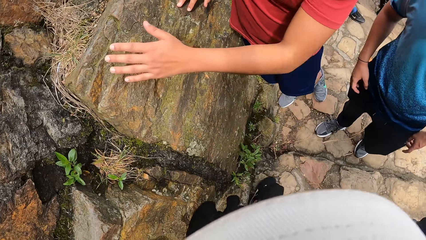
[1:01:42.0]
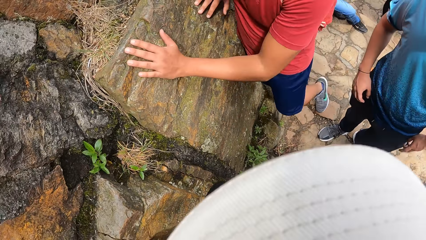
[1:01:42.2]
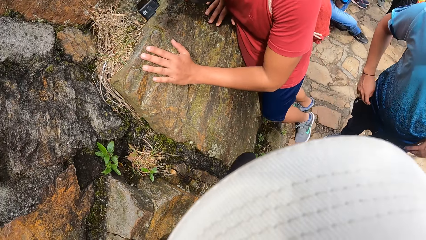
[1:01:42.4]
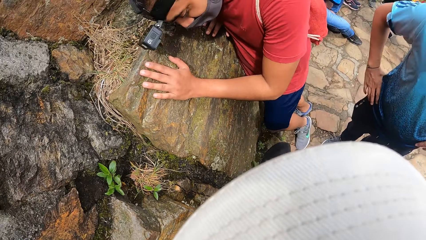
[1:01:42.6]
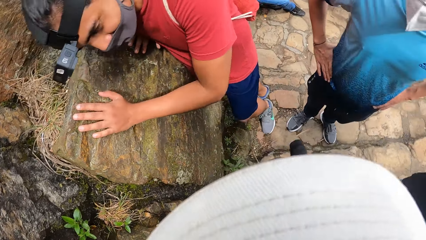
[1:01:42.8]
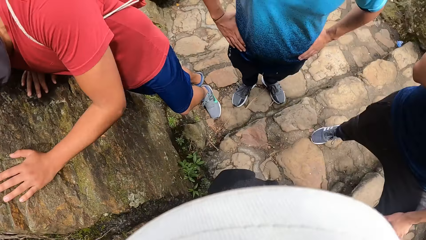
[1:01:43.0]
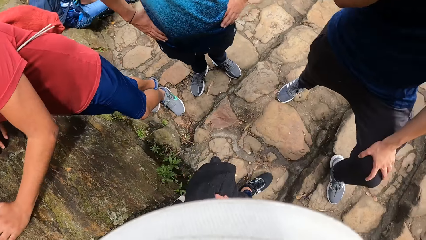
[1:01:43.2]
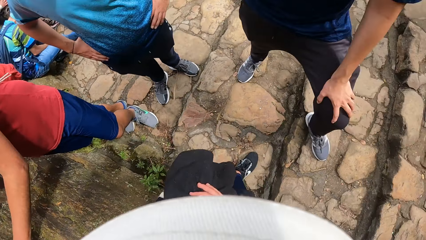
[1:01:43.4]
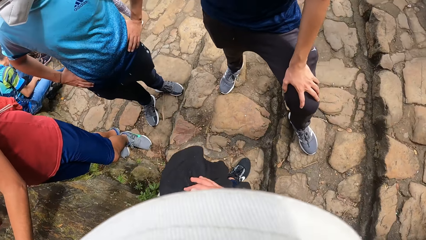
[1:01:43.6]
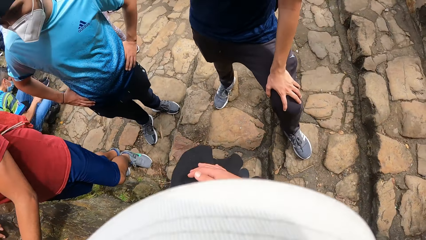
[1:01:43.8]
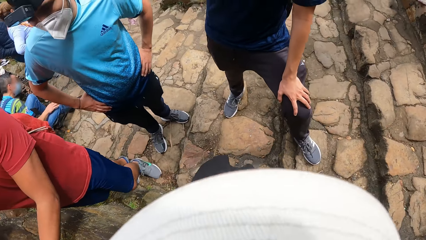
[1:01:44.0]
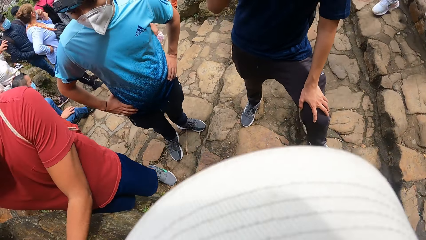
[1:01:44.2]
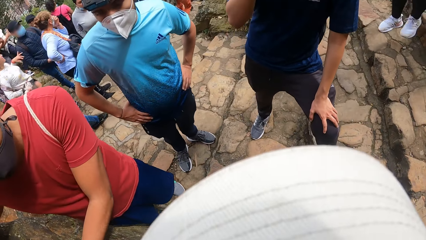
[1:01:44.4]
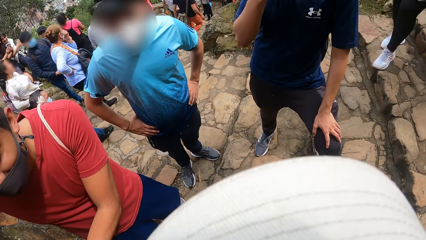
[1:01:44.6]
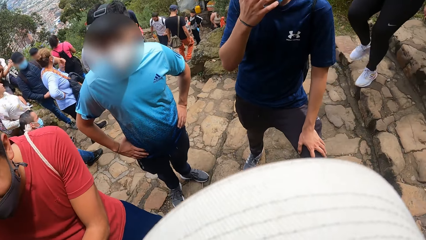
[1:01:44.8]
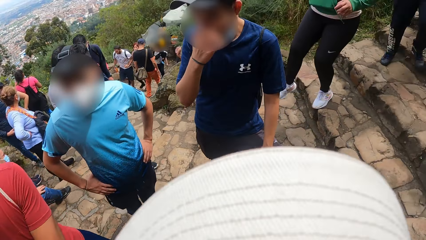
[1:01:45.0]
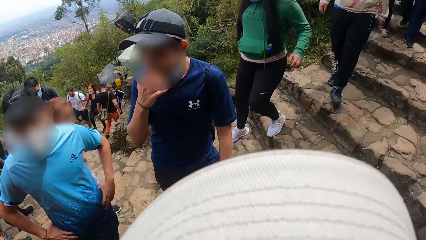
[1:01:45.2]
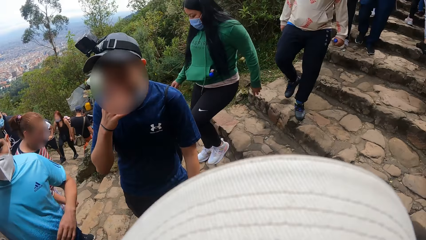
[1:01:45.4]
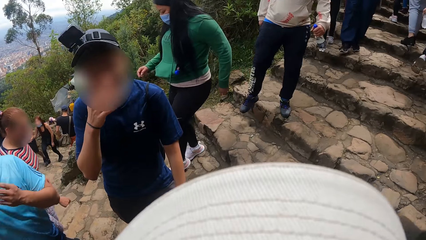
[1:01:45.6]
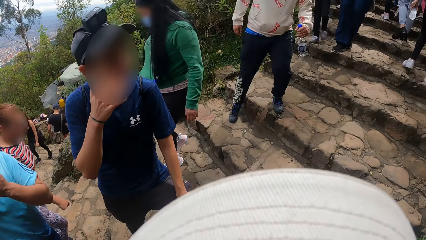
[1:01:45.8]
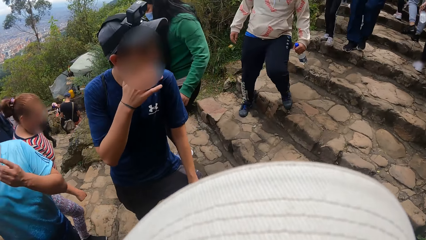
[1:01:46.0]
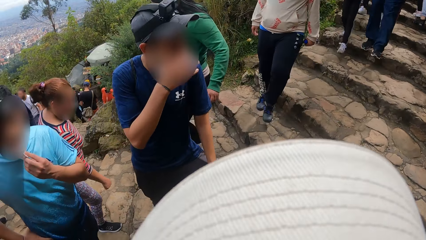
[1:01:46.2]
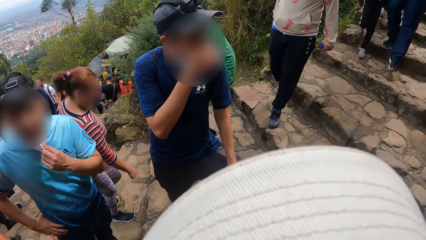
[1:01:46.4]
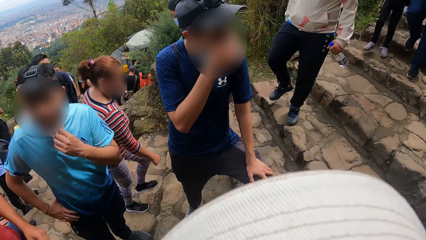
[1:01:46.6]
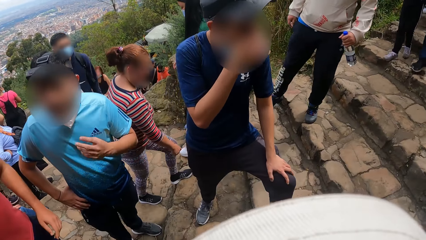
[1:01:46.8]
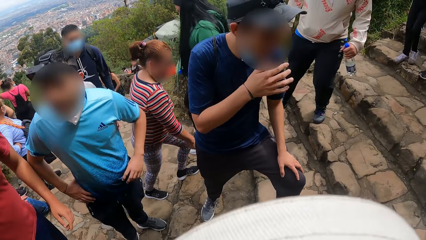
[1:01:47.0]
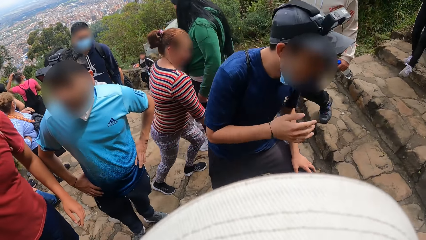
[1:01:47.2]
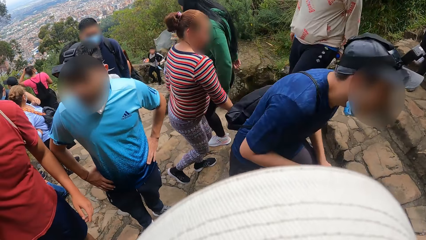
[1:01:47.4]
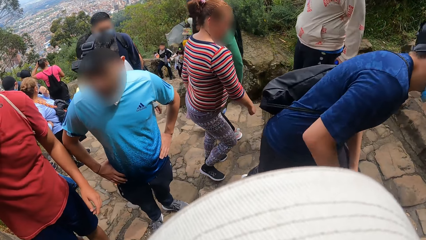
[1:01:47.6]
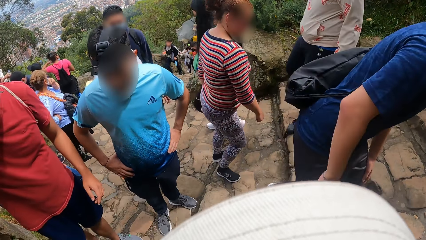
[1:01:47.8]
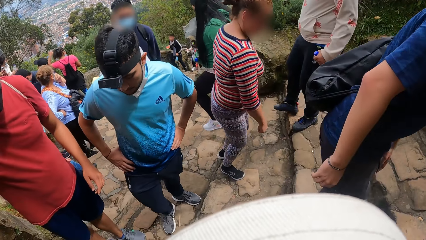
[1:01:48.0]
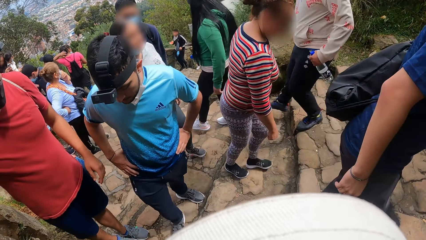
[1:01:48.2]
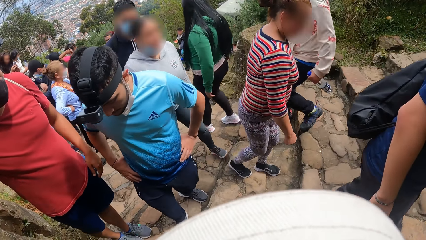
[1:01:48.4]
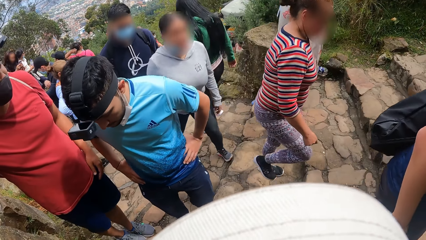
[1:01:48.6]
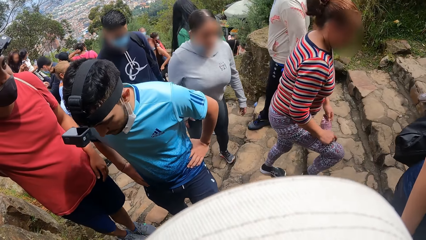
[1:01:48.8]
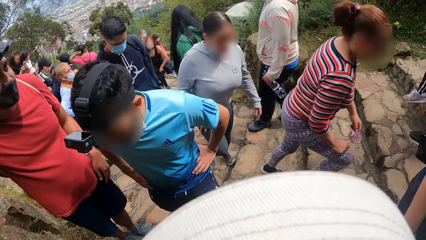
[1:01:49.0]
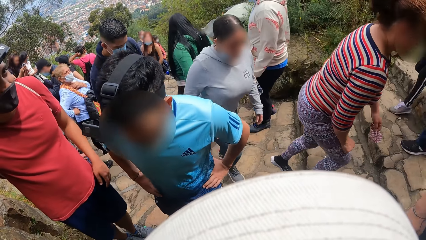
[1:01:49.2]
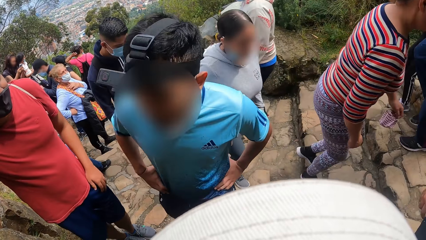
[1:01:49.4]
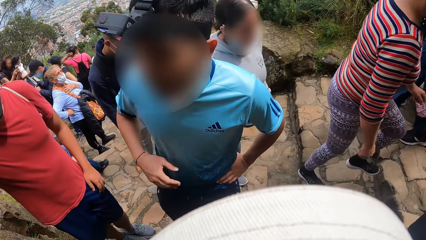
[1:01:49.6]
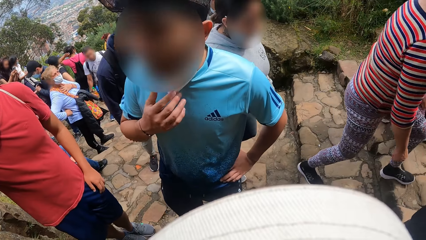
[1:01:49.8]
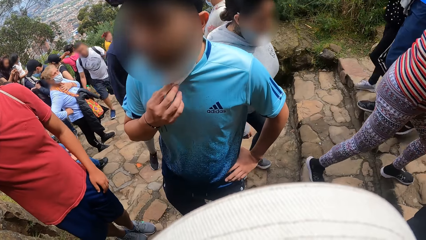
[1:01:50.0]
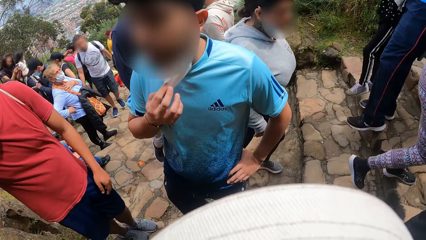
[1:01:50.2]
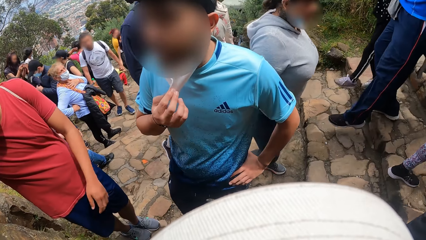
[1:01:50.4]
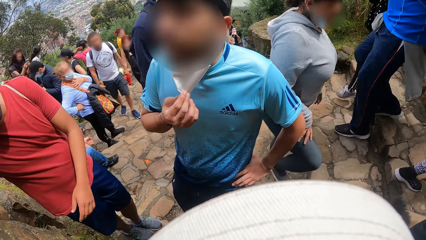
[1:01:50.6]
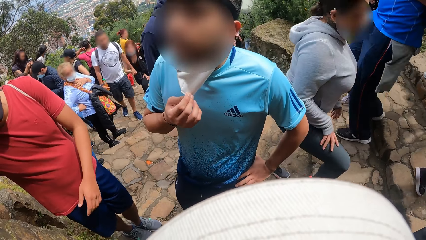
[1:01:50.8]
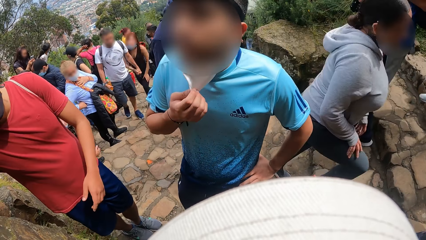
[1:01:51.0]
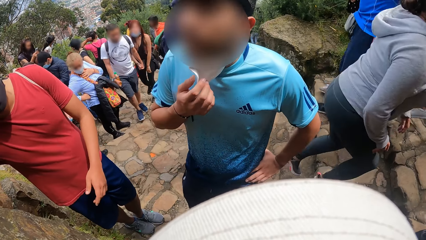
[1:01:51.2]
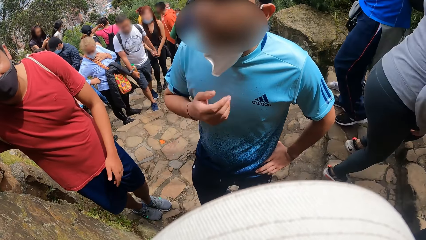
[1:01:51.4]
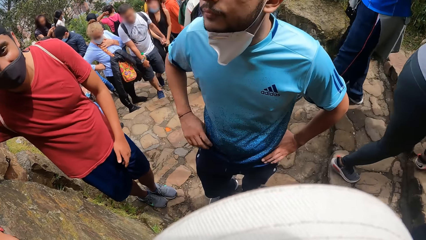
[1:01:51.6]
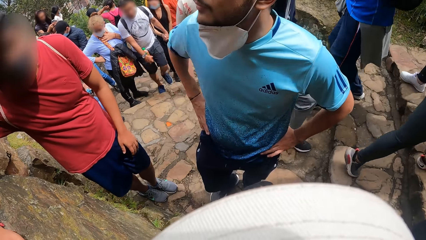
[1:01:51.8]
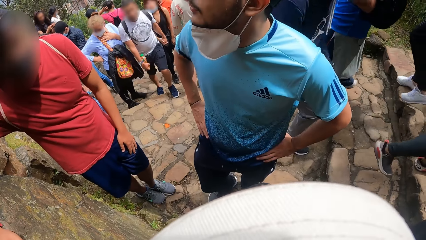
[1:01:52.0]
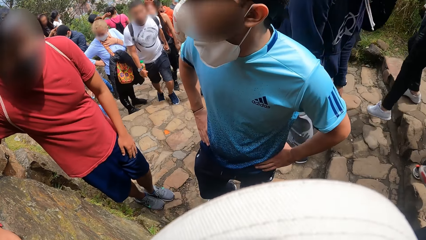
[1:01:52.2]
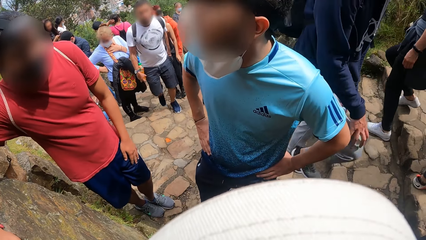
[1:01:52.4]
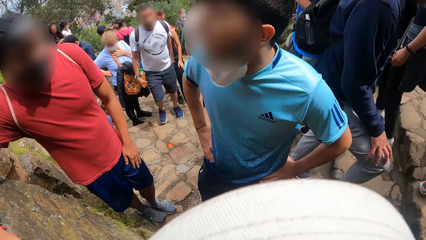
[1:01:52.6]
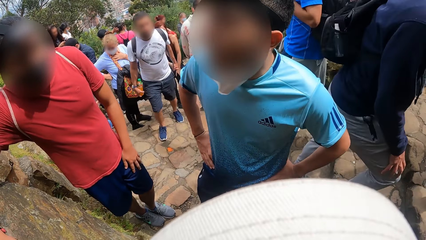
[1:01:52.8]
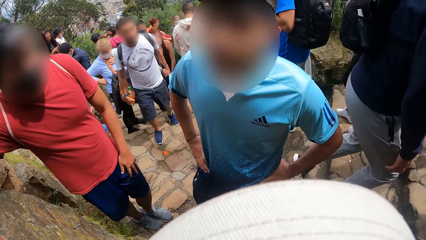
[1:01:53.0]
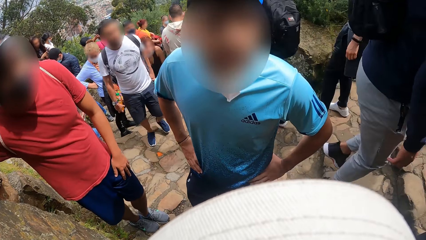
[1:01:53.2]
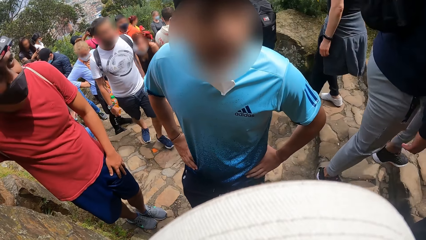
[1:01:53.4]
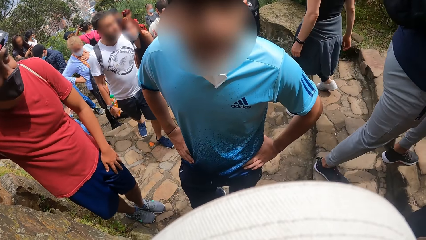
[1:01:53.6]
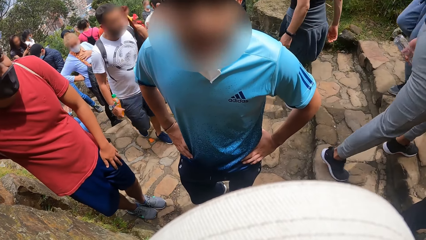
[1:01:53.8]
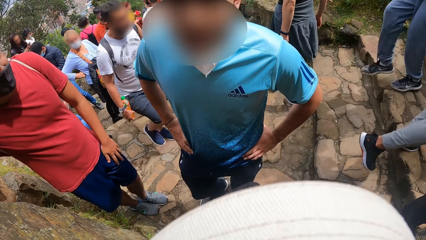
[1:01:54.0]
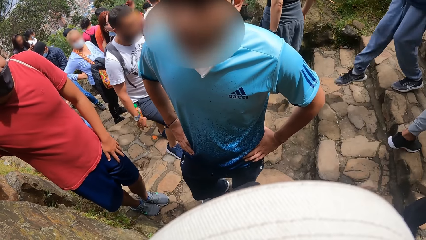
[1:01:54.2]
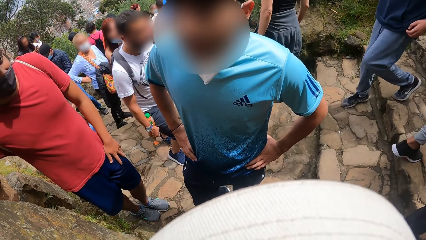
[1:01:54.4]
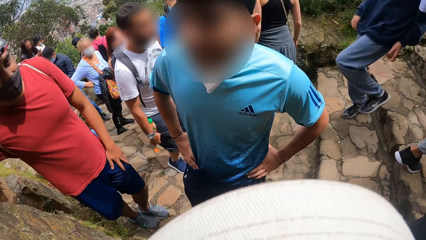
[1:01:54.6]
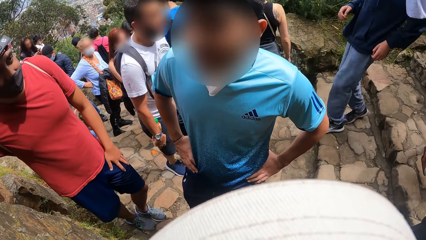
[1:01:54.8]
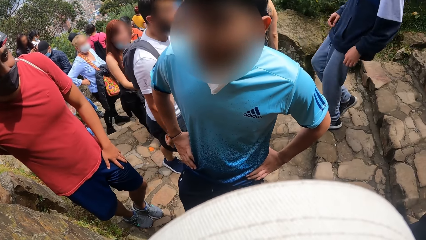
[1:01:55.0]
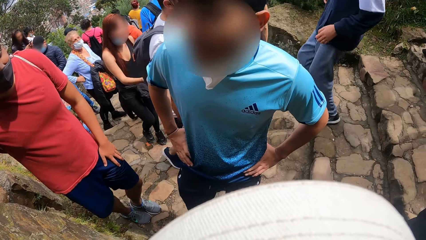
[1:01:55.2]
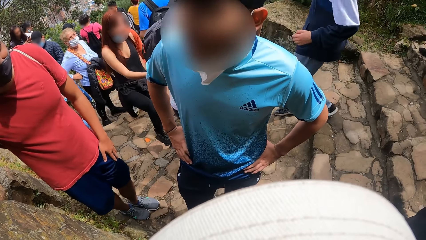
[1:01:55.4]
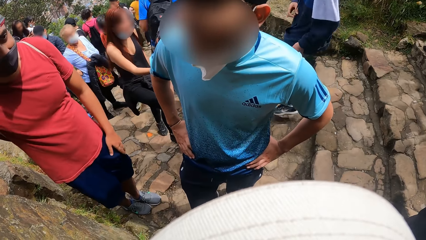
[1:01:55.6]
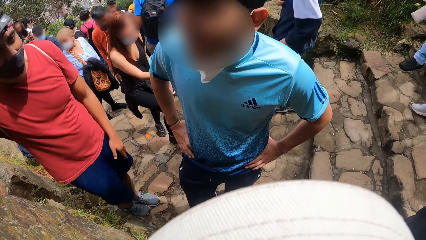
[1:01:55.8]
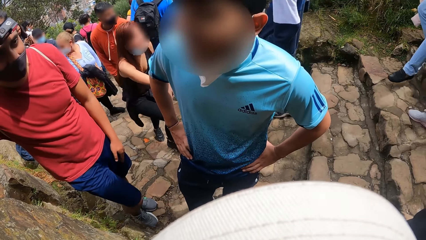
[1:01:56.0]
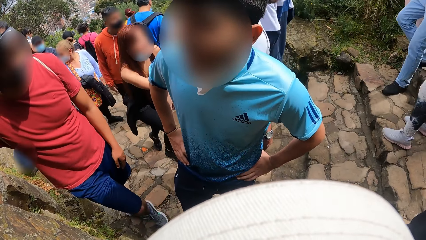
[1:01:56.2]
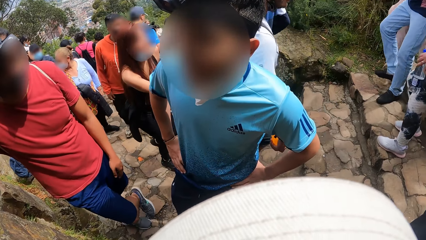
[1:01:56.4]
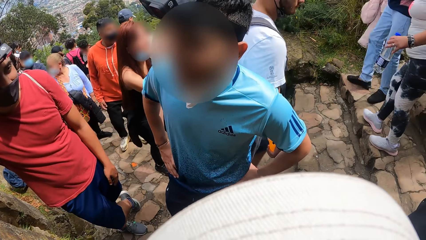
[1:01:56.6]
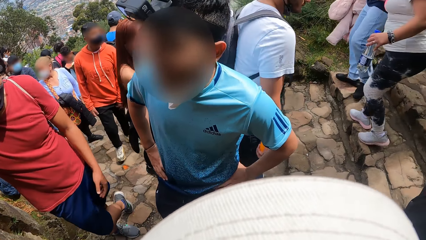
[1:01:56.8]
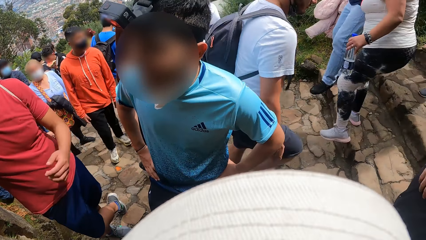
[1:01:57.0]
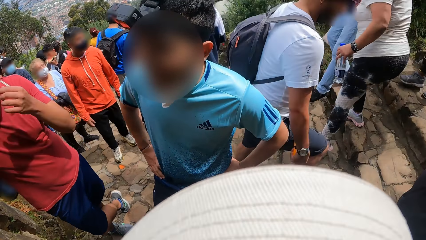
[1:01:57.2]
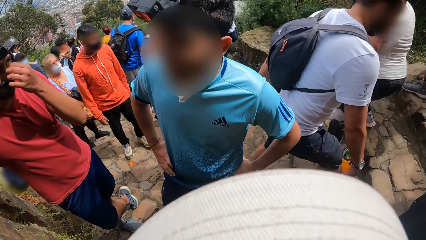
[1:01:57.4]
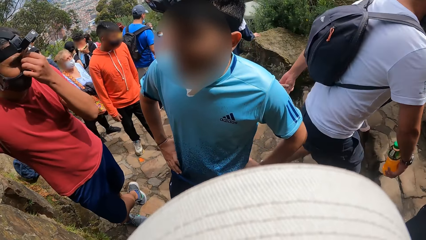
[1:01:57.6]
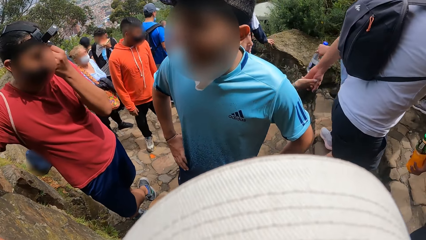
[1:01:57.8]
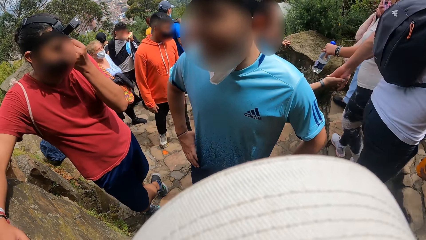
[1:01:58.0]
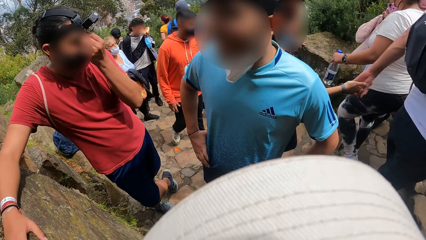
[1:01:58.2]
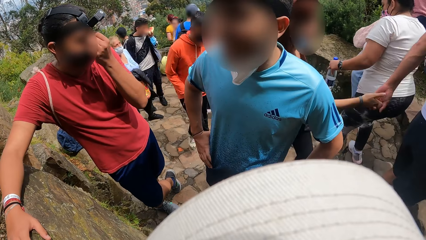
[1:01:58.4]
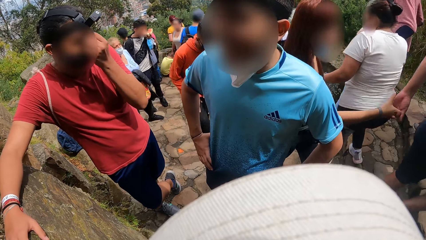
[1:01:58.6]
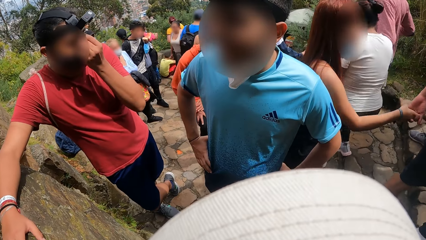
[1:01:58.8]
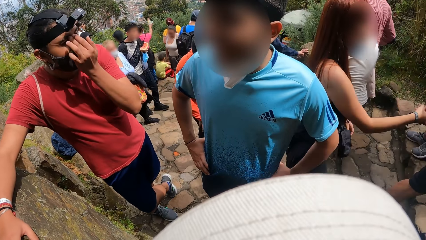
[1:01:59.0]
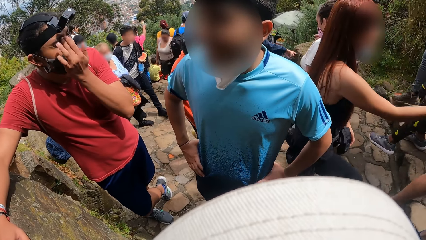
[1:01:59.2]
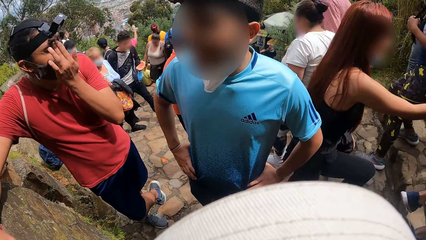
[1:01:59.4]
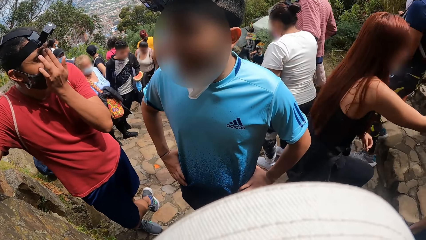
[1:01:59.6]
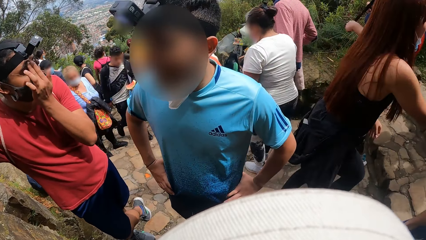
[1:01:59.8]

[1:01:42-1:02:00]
A man places his left hand on the wall. Another man scratches his face with his right hand. The camera wearer looks around. A third man adjusts a facemask on his face with his left hand. The second man looks around. The third man places his left hand on his left hip. The second man walks, climbs the stairs. The third man walks towards the camera wearer. The third man adjusts the facemask on his face with his left hand. The camera wearer interacts with the third man. The third man places his right hand on his right hip. The third man looks around. The camera wearer interacts with the third man and the first man. The first man touches his face with his left hand. The first man scratches his eye.
